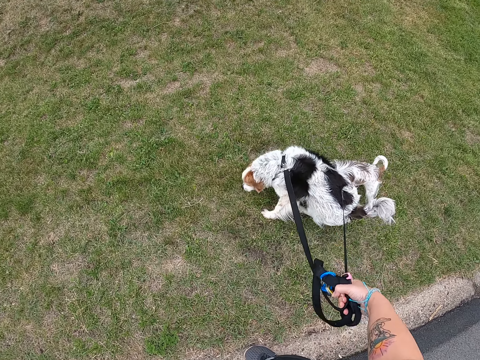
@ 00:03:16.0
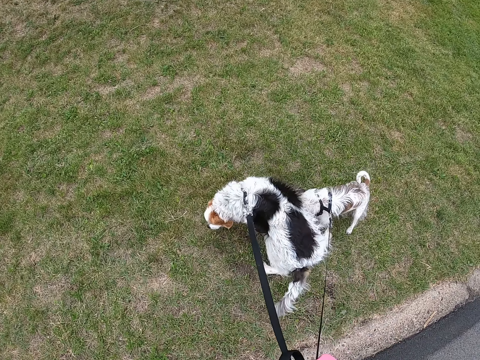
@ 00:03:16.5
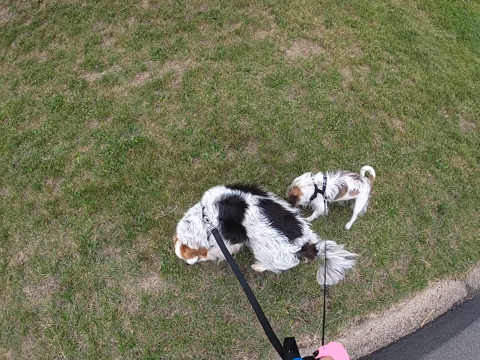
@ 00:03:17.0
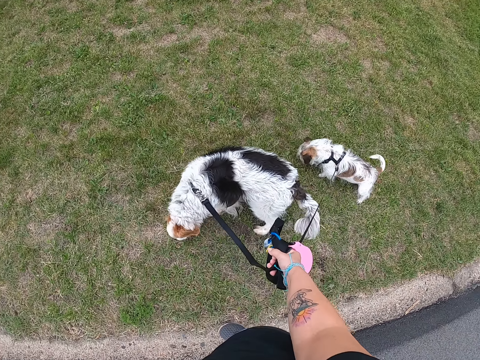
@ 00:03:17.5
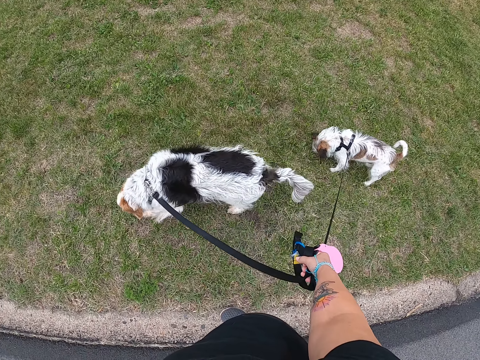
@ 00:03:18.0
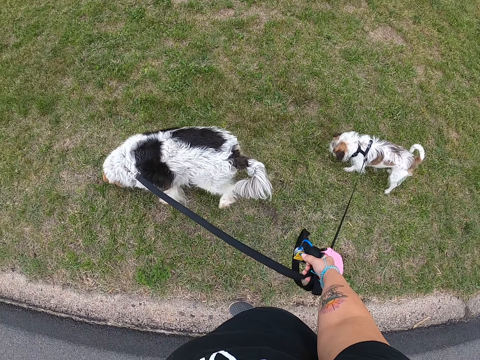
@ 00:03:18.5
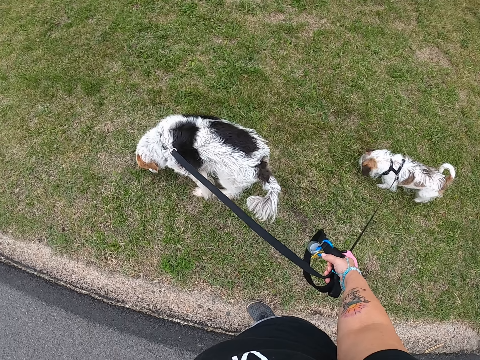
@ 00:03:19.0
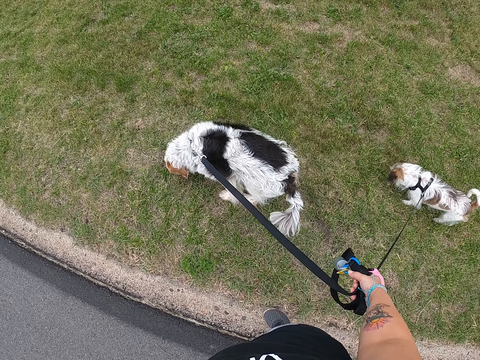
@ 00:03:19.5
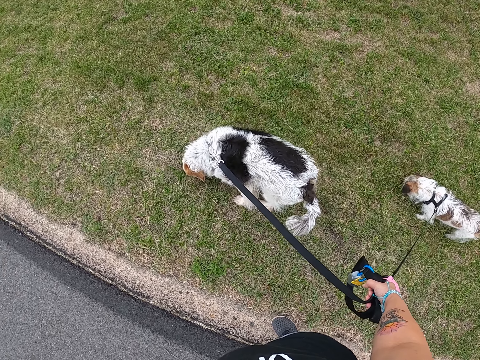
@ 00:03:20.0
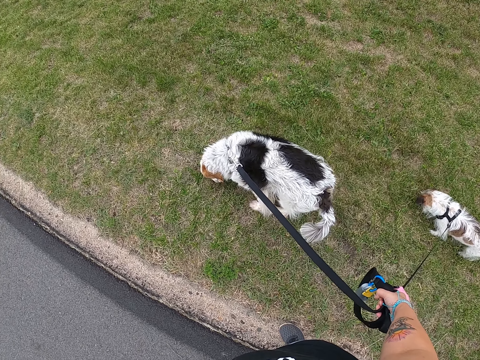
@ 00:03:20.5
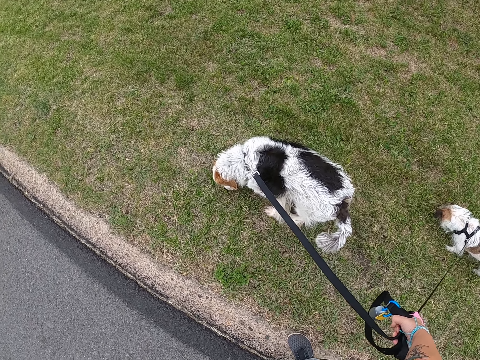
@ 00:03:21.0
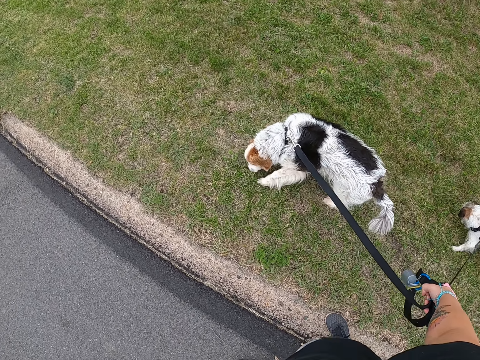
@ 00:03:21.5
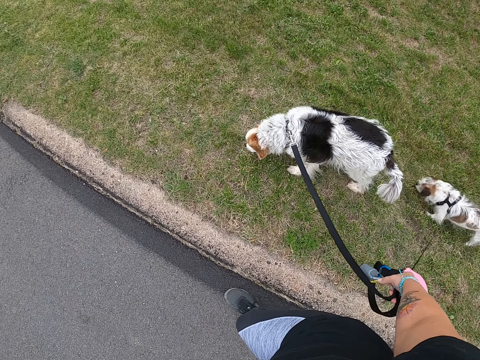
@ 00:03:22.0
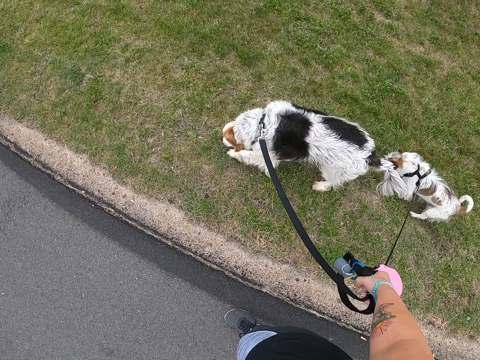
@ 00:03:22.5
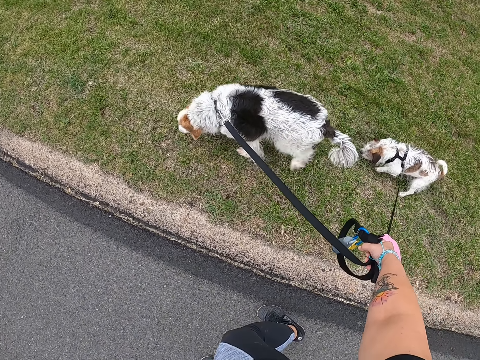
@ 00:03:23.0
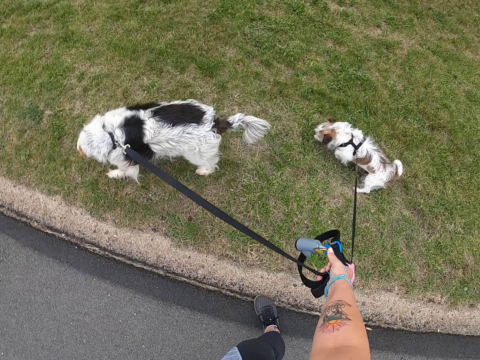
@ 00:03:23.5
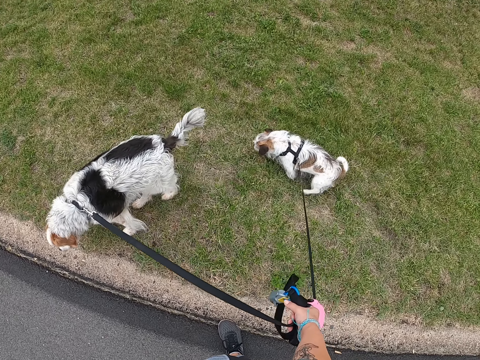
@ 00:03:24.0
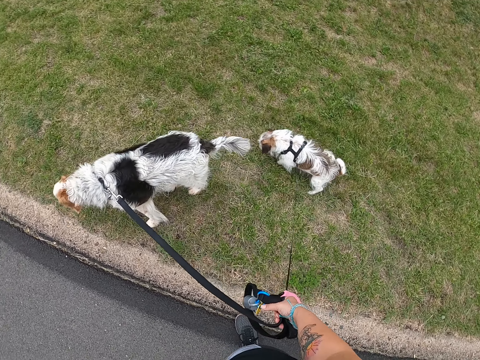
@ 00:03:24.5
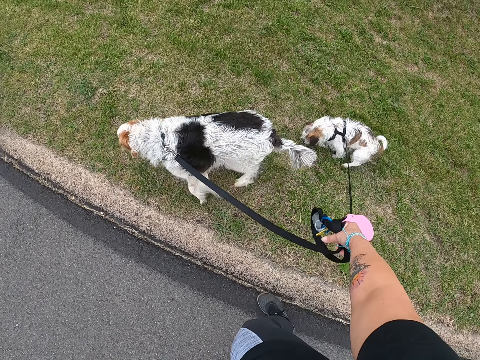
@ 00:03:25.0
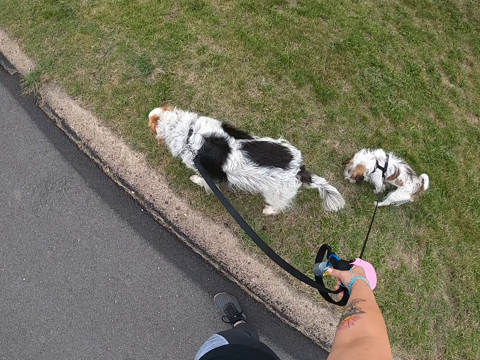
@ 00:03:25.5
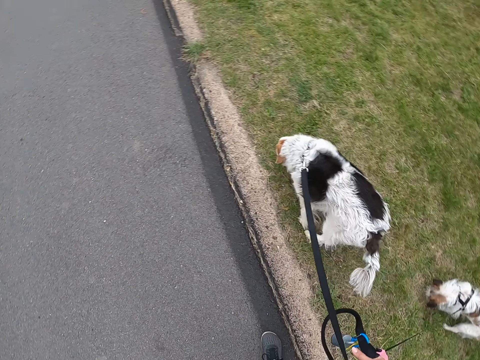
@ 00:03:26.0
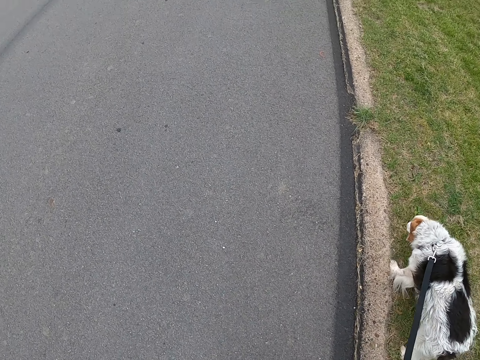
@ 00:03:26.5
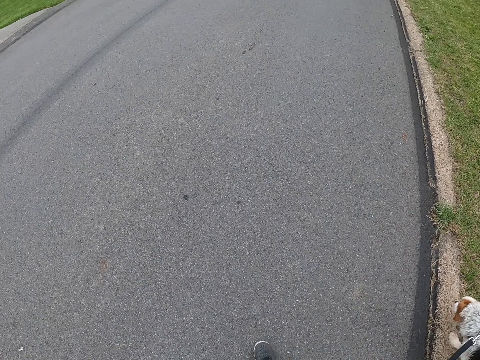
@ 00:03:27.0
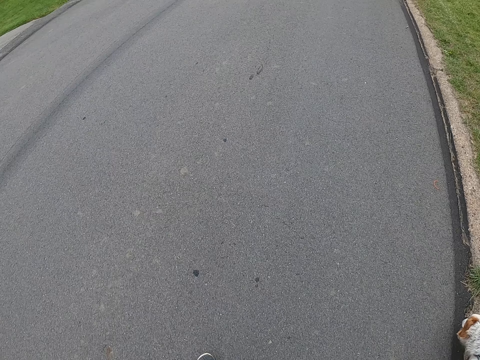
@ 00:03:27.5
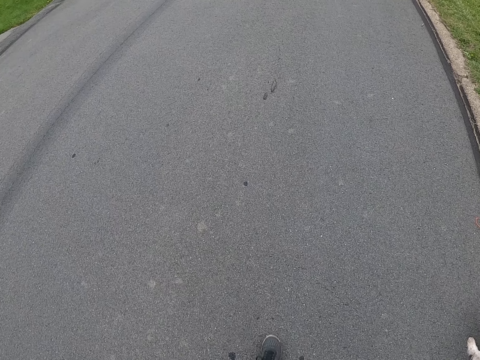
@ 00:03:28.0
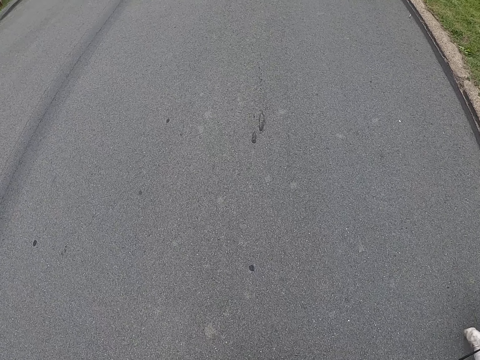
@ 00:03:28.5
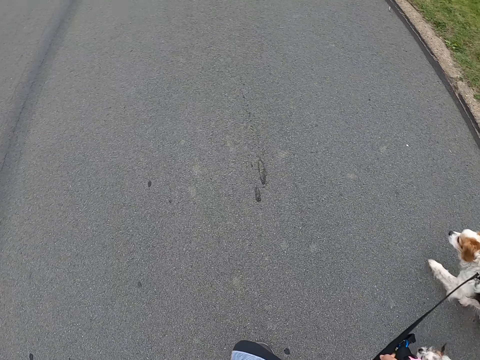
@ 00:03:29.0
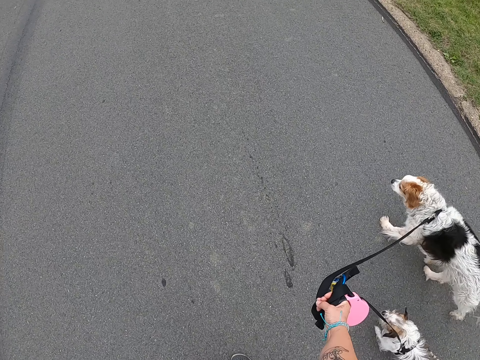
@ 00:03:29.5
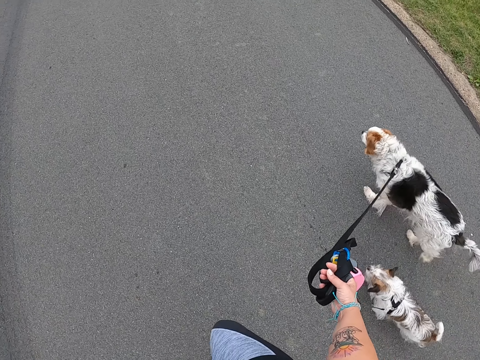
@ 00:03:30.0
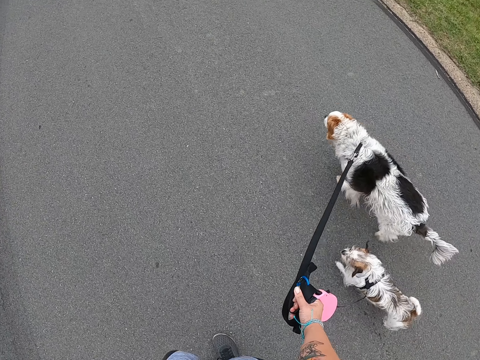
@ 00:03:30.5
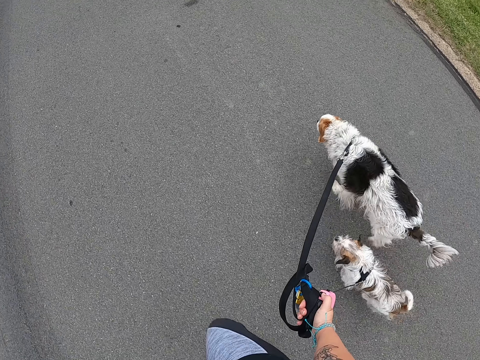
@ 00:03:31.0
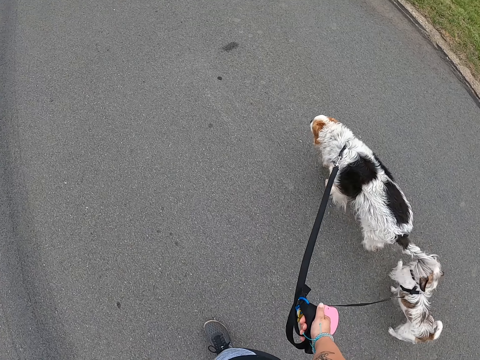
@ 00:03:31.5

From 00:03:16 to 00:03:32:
The camera wearer pulls a leash with her left hand. She looks at the dogs. She walks the dogs. She stops. She walks the dogs onto the road. She continues walking the dogs on the road.

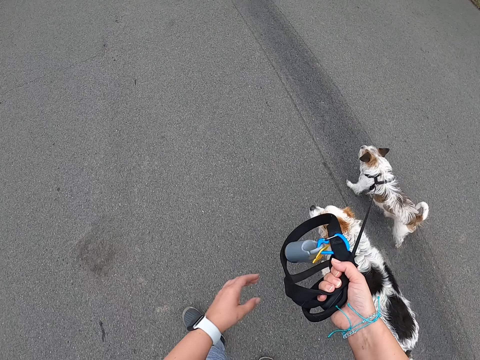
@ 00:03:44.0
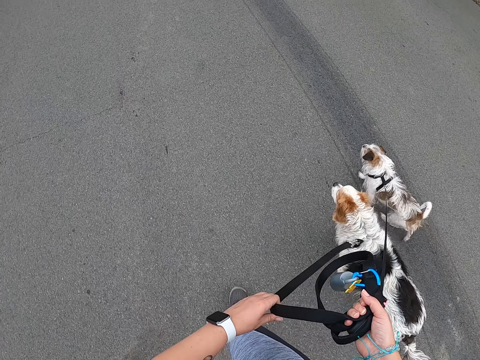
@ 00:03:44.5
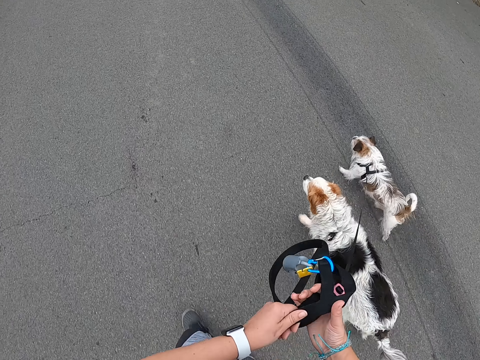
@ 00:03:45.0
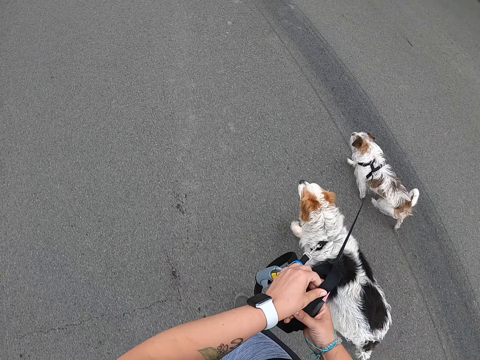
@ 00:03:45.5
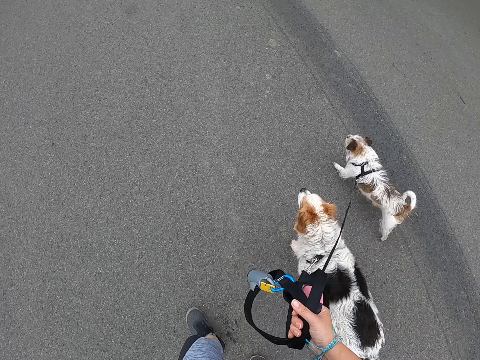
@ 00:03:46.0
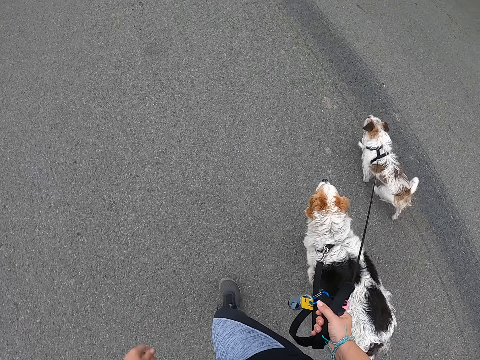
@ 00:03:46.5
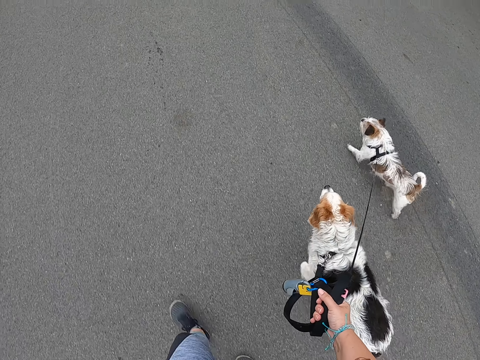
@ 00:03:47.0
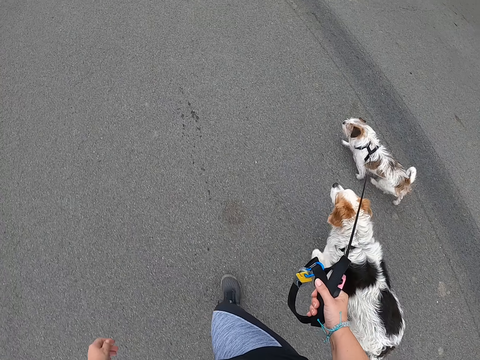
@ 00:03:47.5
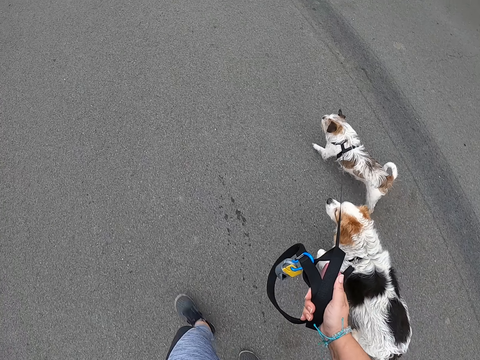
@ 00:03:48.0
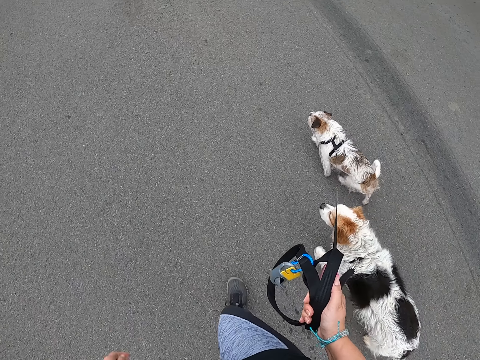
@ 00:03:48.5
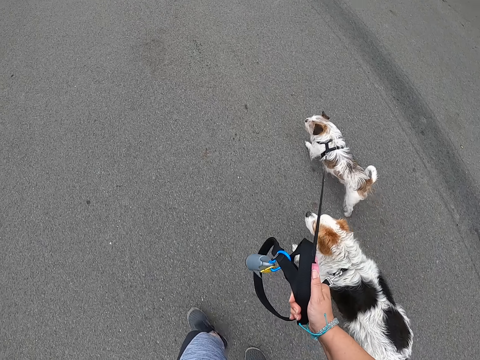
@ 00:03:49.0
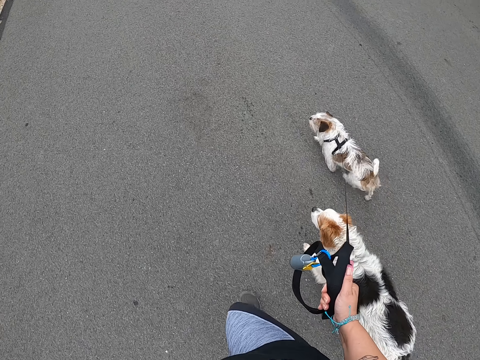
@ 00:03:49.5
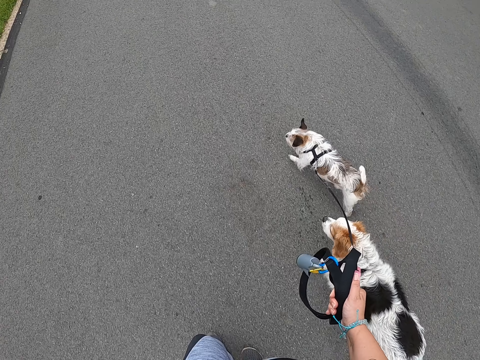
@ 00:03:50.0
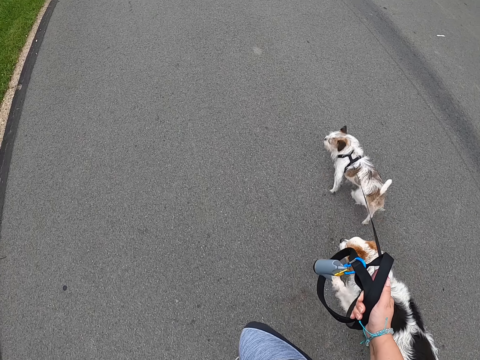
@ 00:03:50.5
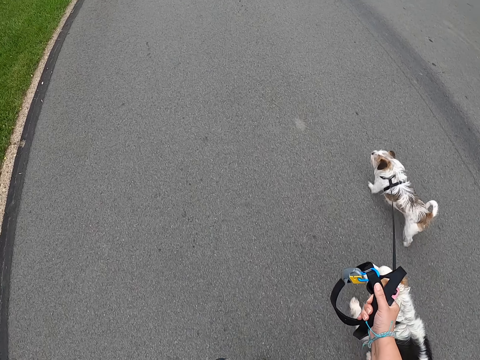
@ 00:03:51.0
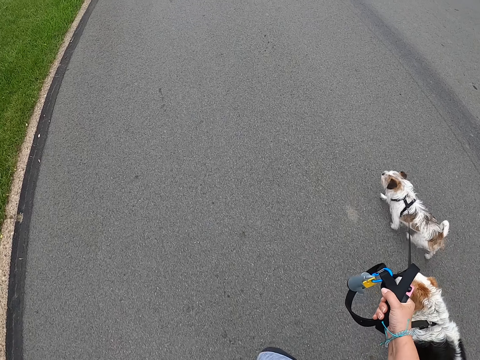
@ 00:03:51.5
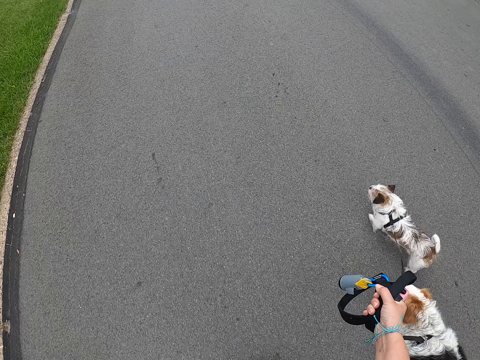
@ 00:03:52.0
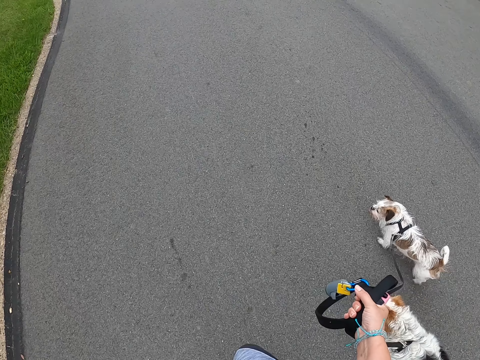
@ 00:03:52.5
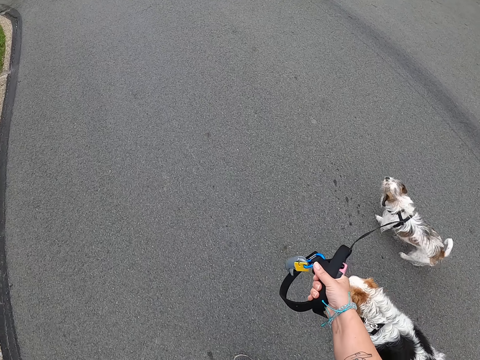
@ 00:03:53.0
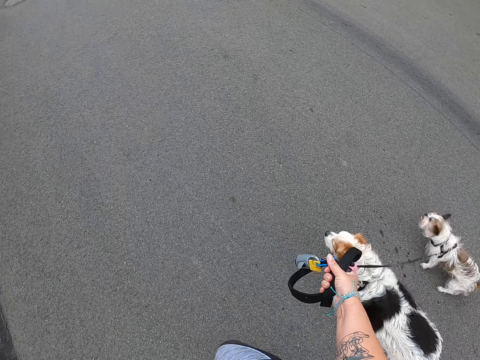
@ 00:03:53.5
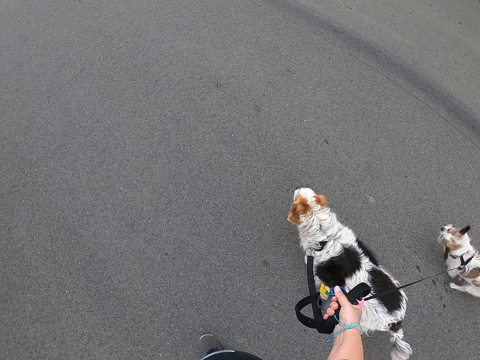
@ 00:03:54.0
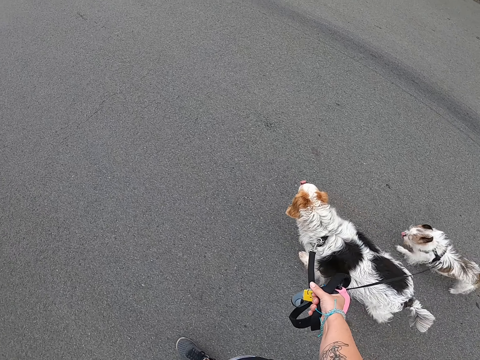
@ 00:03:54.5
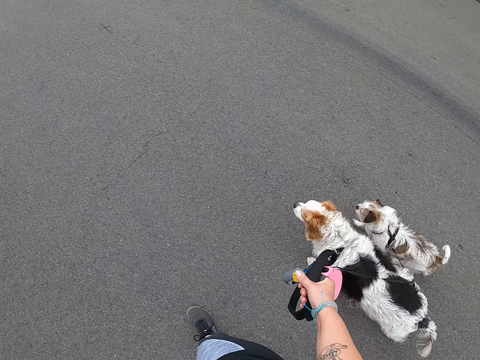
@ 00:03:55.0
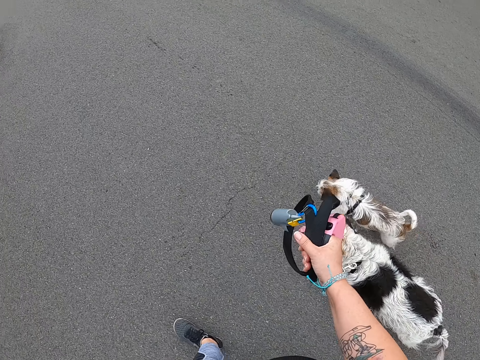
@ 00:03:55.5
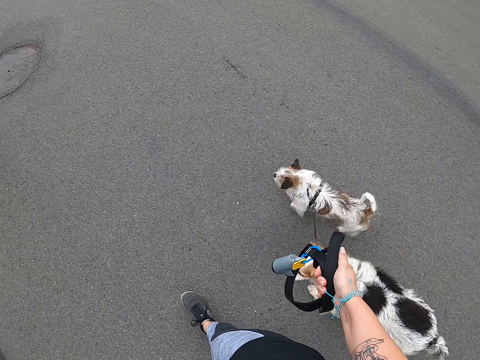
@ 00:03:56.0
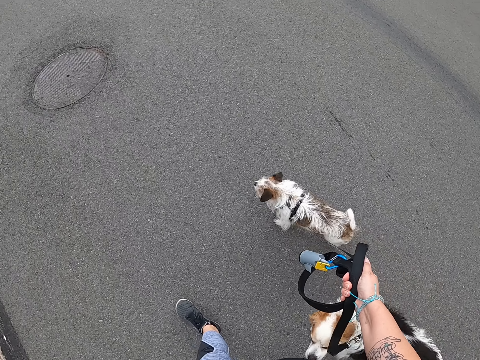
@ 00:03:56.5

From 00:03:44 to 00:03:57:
The camera wearer lifts the leashes with her right hand. She untangles the dog leashes. She holds a leash with her left hand. She places the leash on her right hand. She continues walking the dogs on the road with the leashes.
